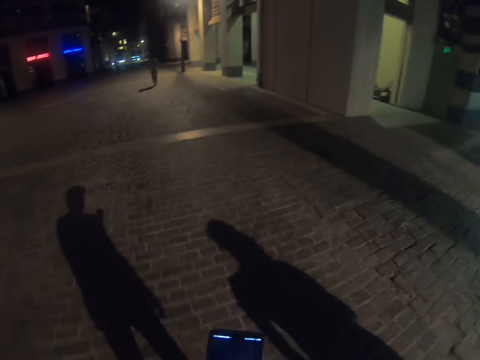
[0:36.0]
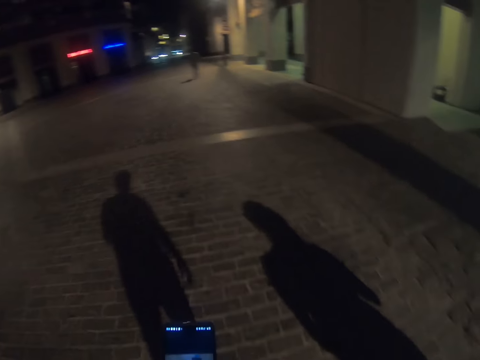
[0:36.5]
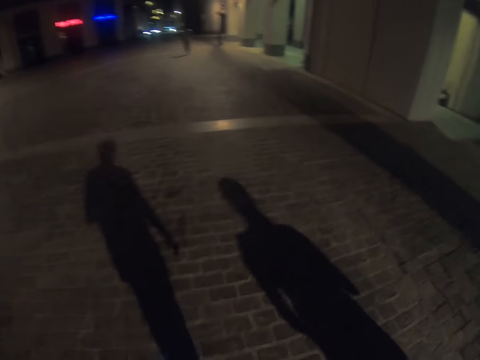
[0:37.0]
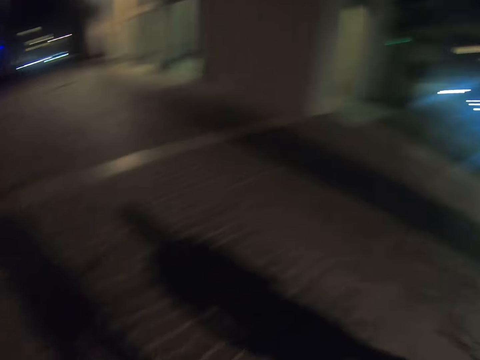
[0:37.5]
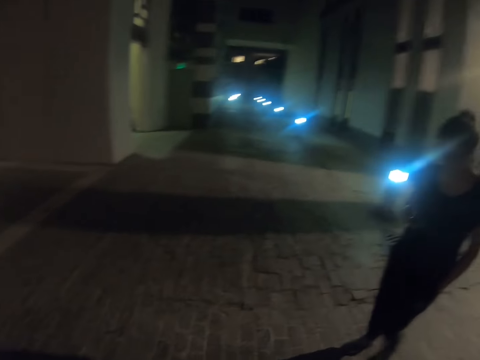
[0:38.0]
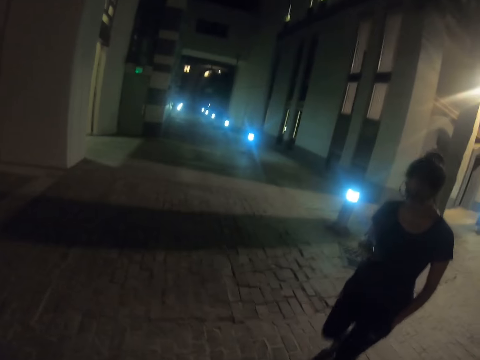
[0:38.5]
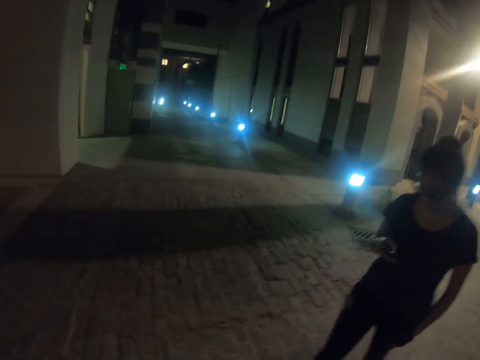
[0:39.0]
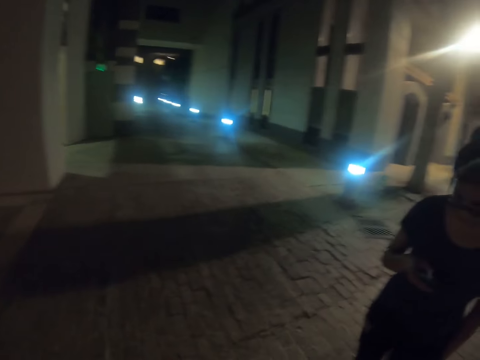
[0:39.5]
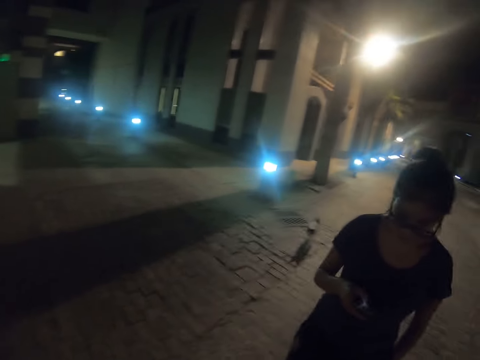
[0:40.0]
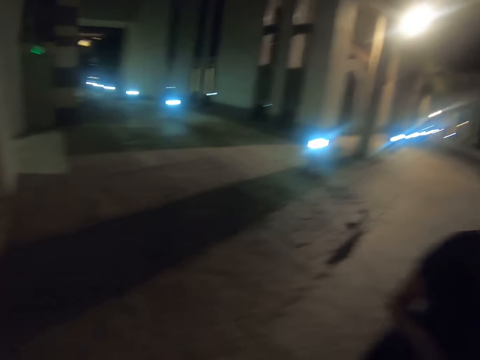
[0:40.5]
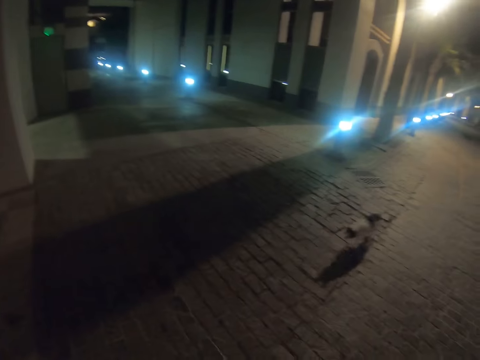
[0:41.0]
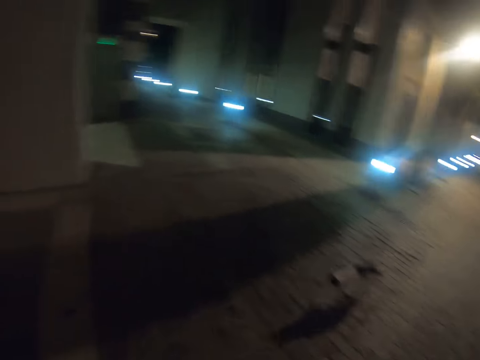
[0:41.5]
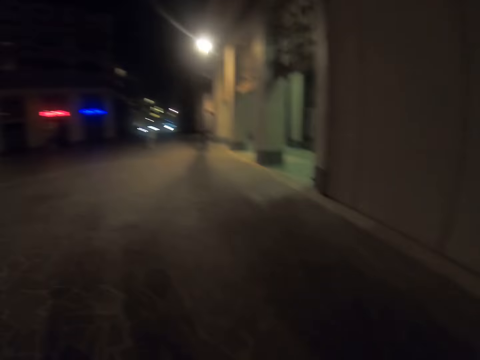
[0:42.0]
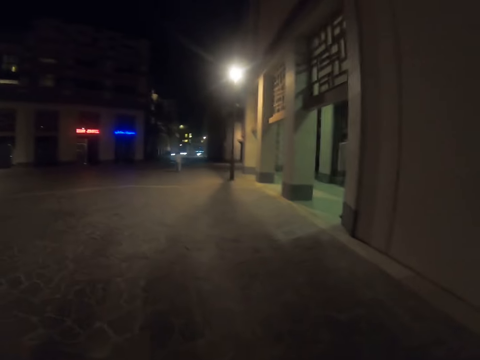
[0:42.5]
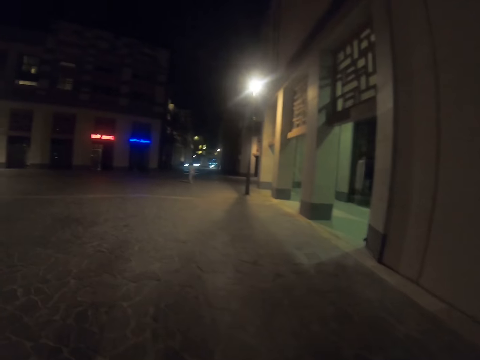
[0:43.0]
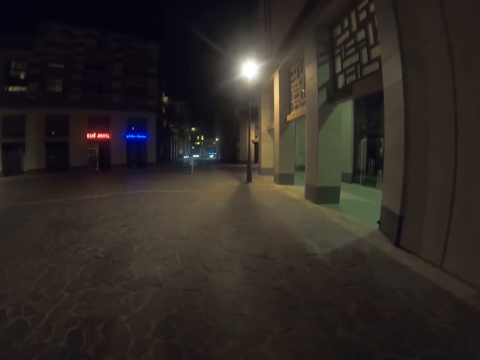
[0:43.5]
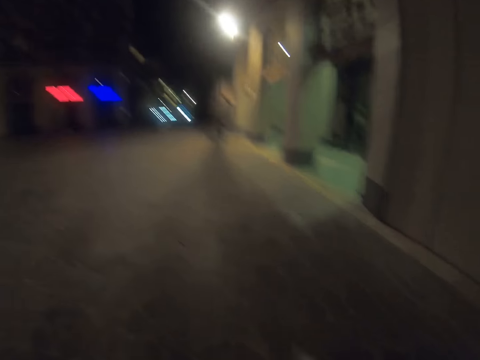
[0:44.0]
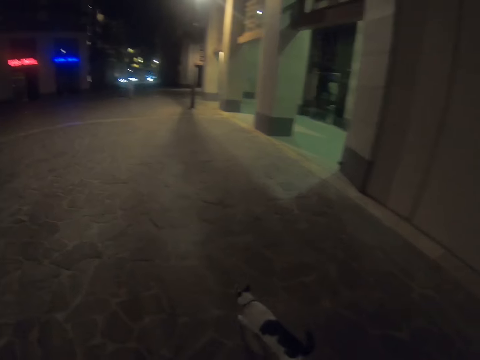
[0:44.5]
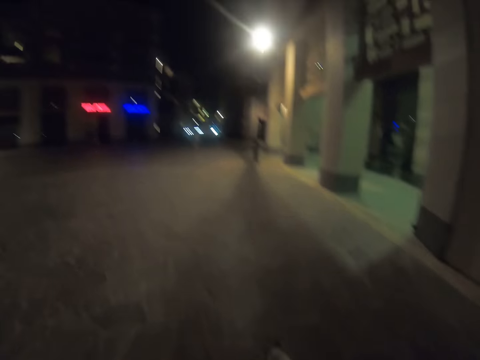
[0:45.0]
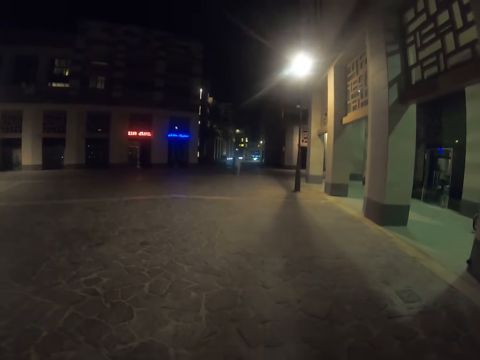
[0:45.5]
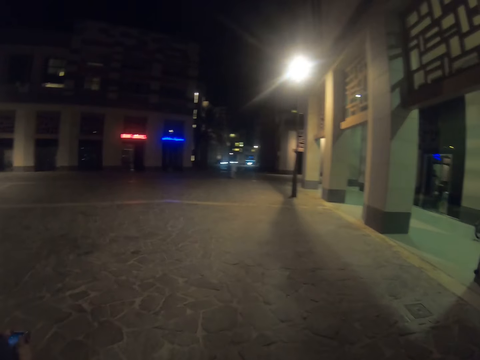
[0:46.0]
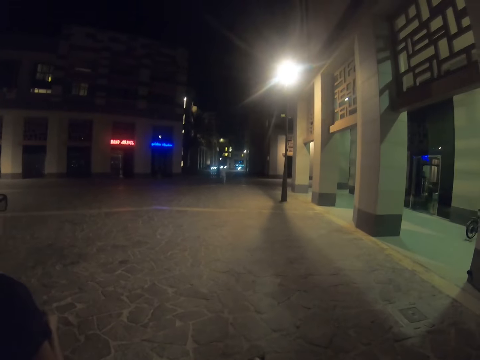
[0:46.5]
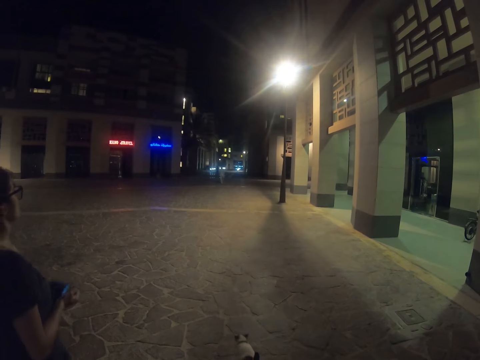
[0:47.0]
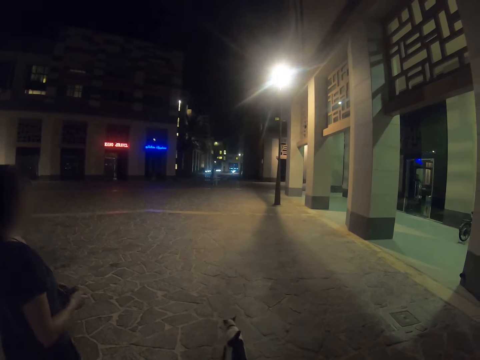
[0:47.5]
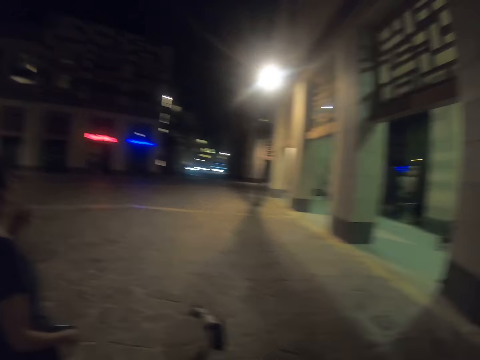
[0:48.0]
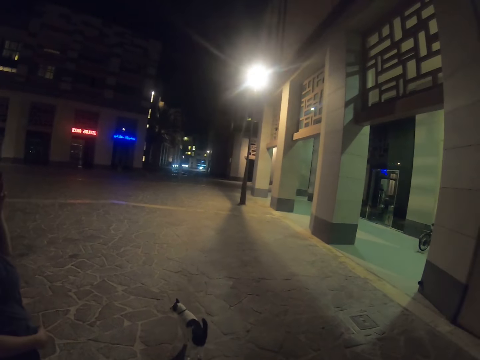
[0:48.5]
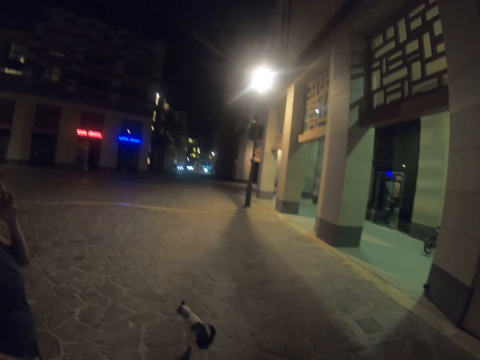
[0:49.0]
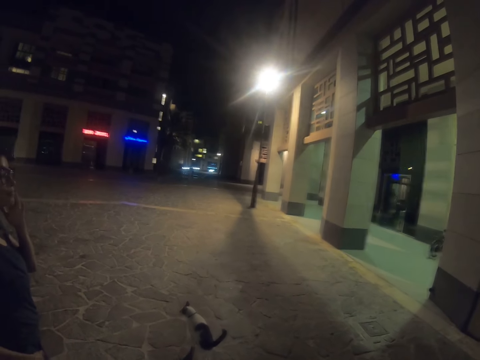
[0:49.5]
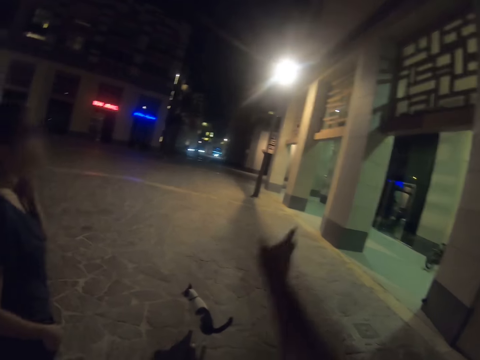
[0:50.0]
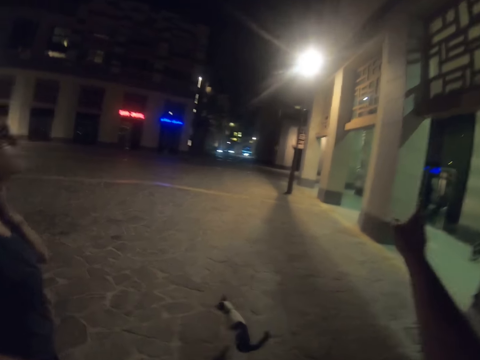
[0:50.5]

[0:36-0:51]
The camera wearer walks on the pavement. They look around. A woman operates the phone and walks on the pavement. The camera wearer walks on the pavement. The woman interacts with the camera wearer.

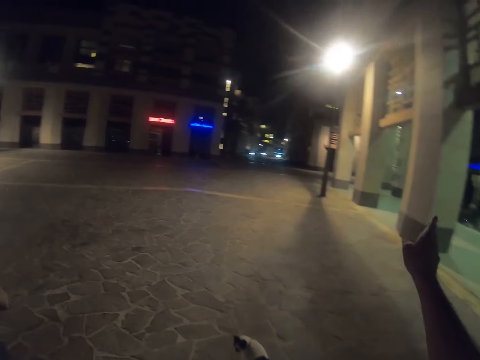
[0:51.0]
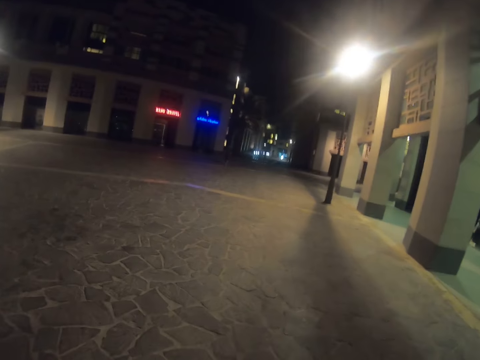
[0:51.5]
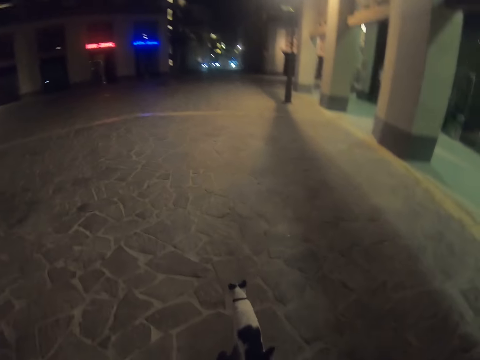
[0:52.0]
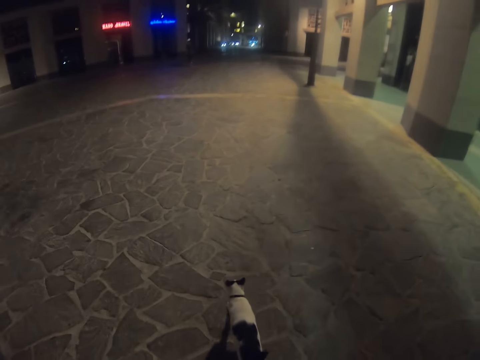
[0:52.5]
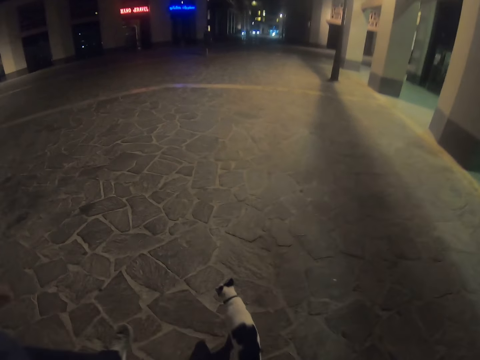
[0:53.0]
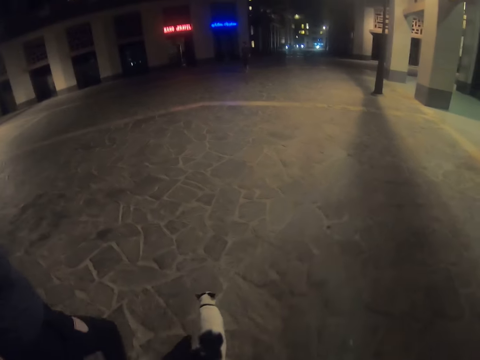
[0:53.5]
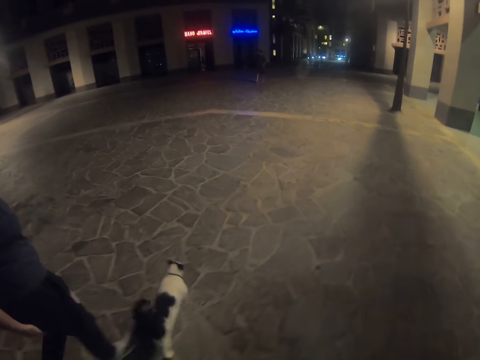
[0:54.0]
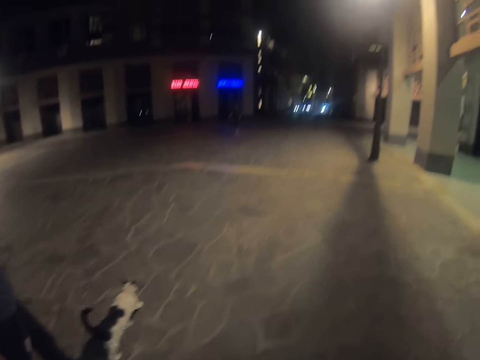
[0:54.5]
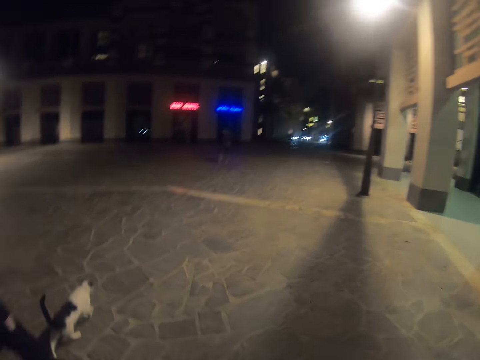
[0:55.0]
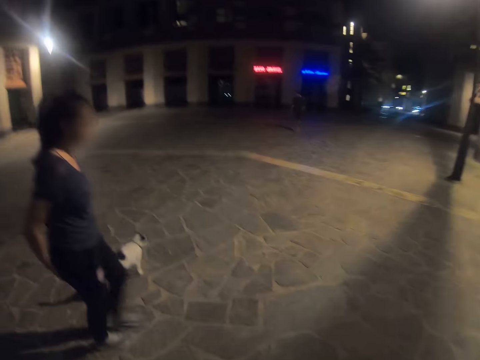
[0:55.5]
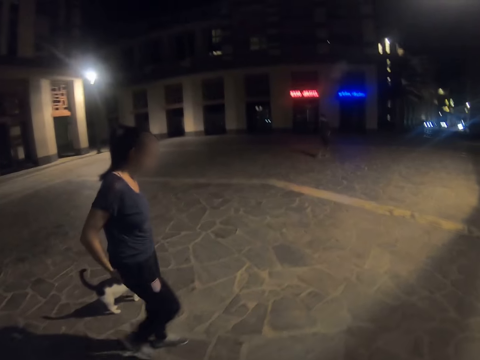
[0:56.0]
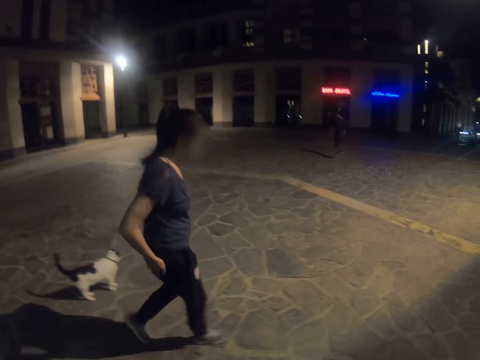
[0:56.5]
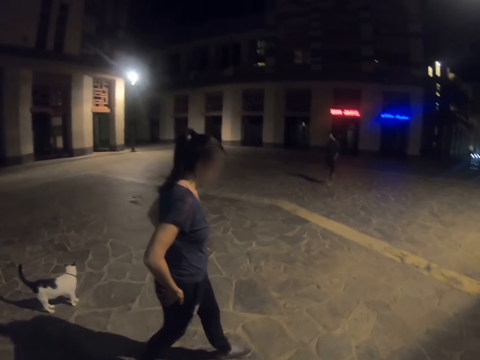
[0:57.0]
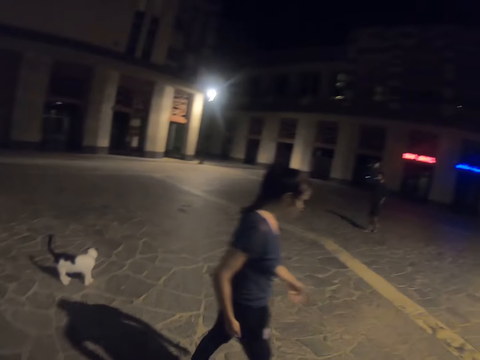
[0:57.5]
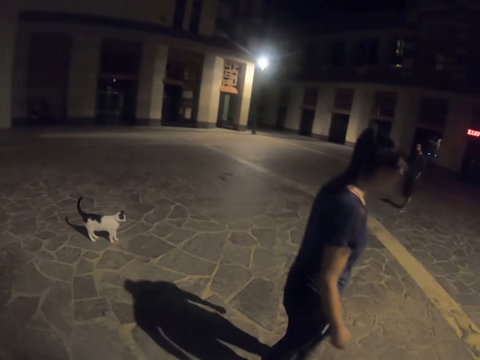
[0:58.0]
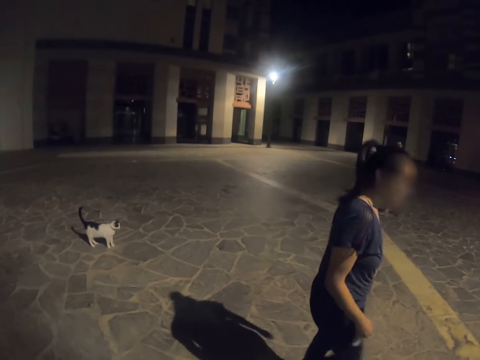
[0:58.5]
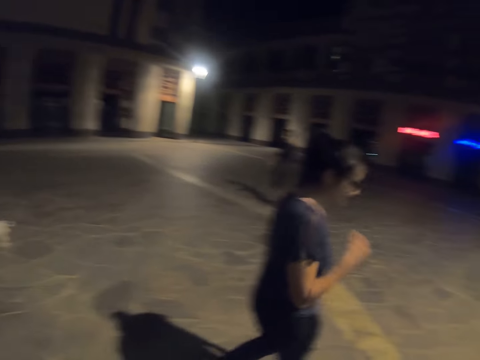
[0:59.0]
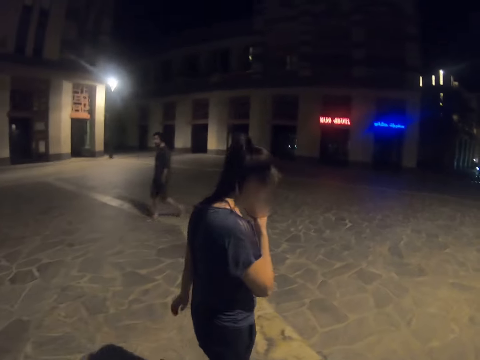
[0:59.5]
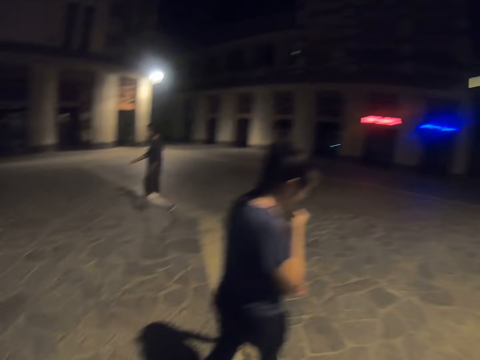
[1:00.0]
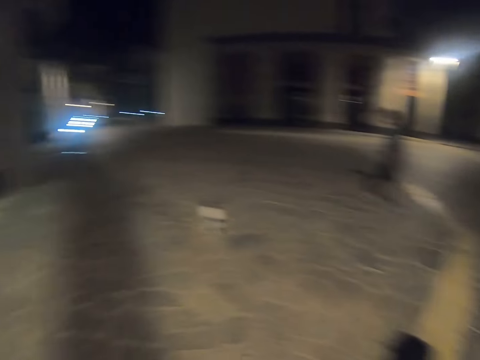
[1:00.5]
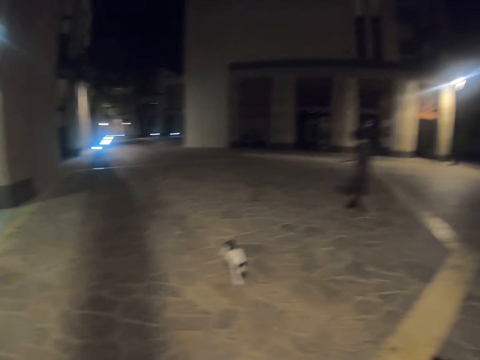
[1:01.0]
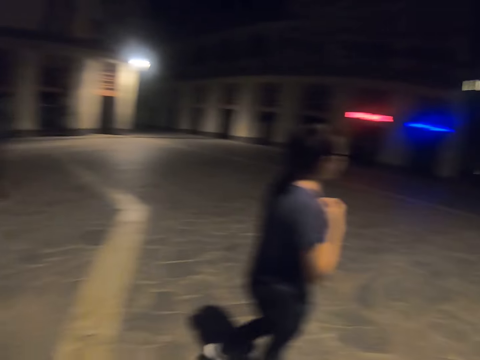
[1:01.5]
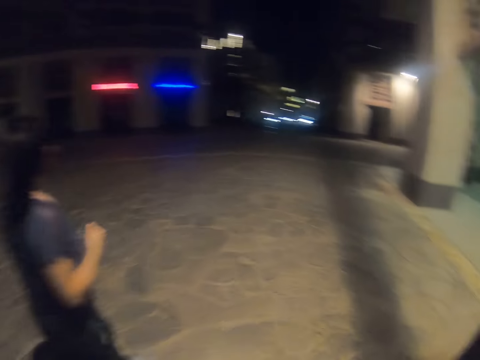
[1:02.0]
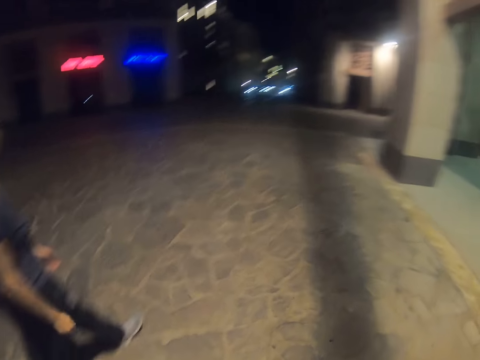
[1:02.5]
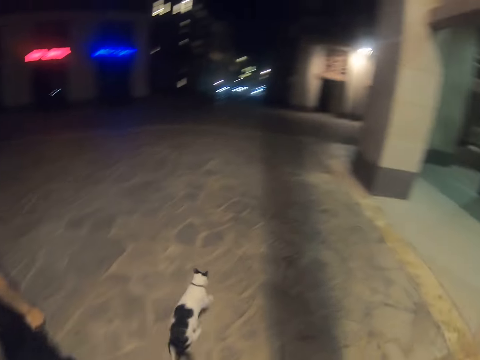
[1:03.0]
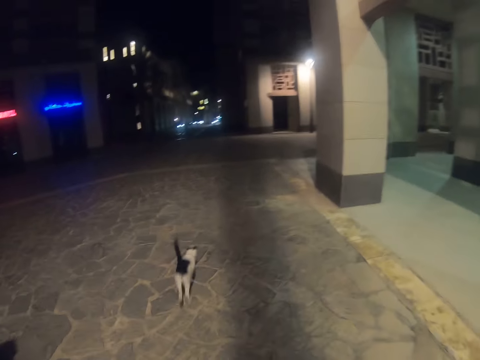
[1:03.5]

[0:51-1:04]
The camera wearer walks on the pavement. A woman walks on the pavement. The camera wearer walks on the pavement. They look at the cat. The woman walks on the pavement.
